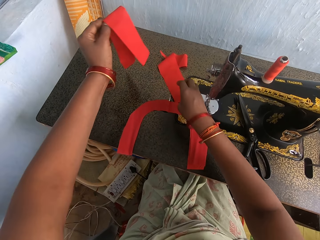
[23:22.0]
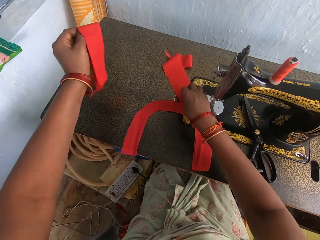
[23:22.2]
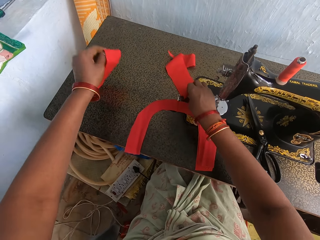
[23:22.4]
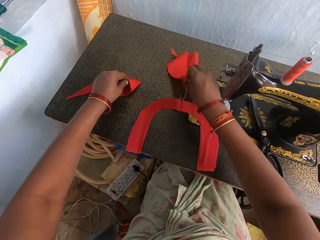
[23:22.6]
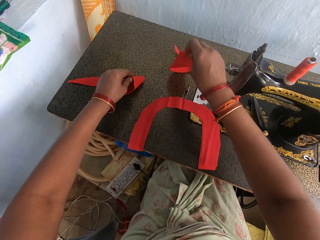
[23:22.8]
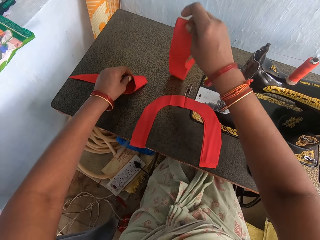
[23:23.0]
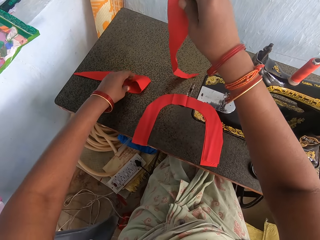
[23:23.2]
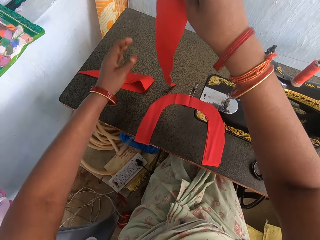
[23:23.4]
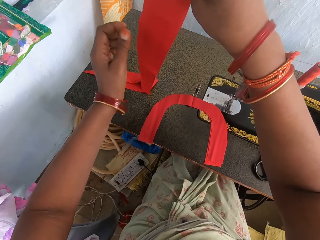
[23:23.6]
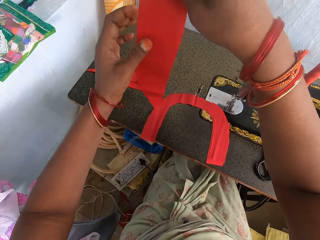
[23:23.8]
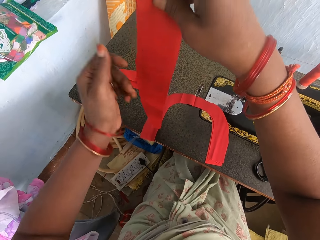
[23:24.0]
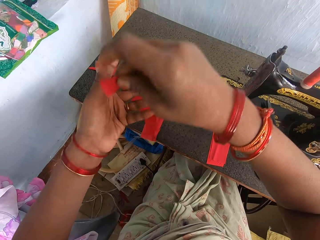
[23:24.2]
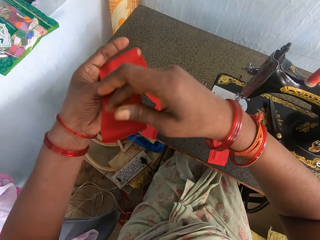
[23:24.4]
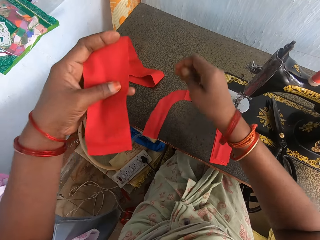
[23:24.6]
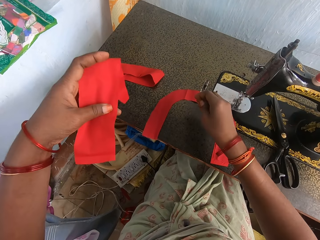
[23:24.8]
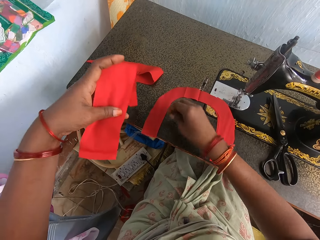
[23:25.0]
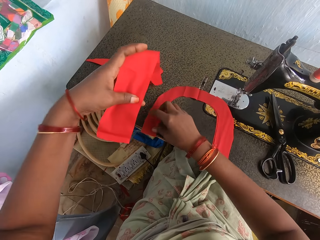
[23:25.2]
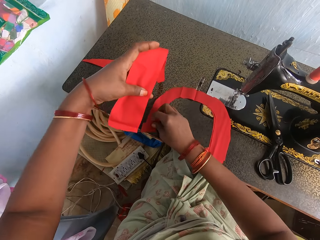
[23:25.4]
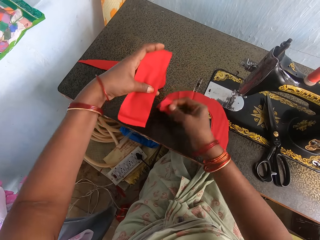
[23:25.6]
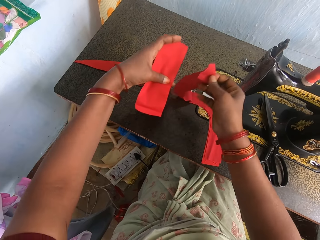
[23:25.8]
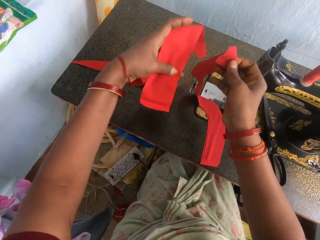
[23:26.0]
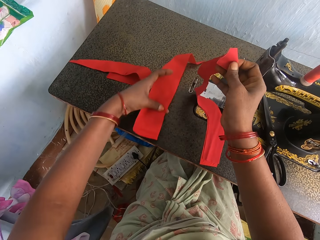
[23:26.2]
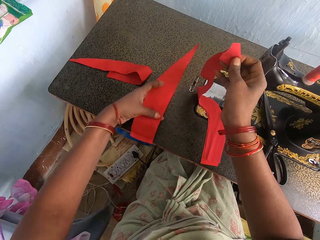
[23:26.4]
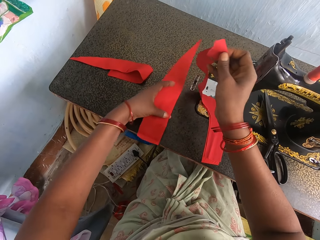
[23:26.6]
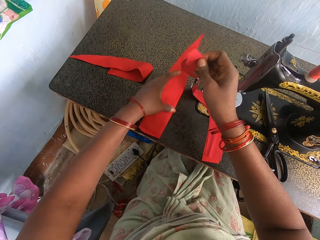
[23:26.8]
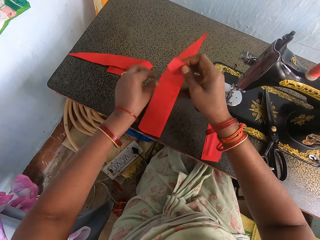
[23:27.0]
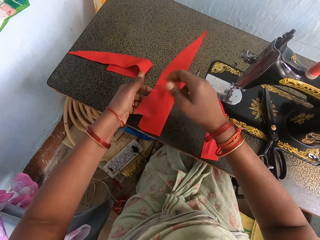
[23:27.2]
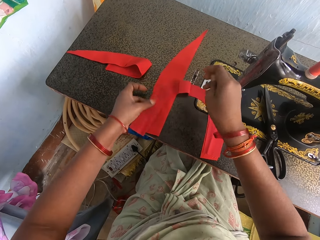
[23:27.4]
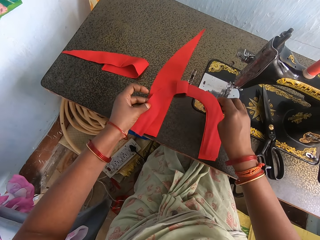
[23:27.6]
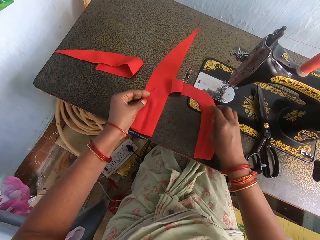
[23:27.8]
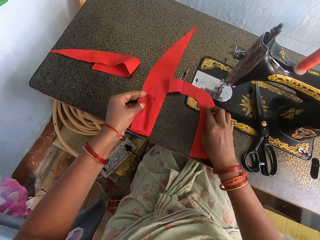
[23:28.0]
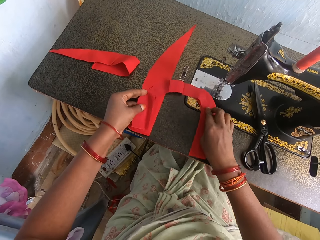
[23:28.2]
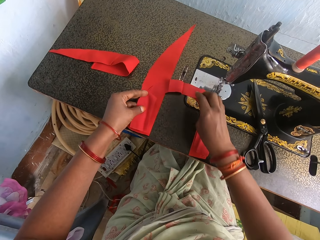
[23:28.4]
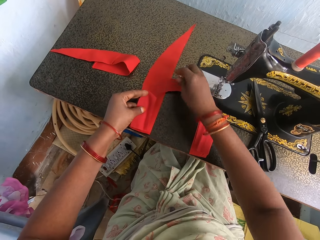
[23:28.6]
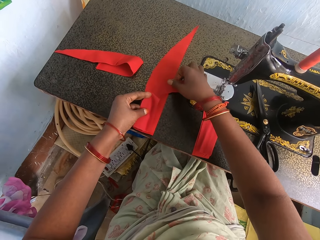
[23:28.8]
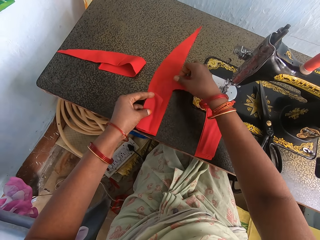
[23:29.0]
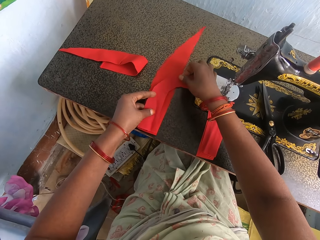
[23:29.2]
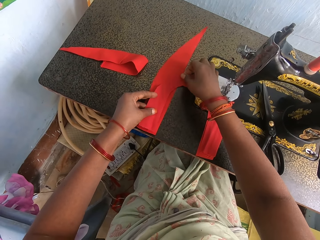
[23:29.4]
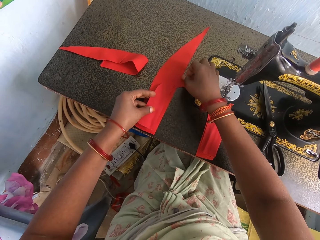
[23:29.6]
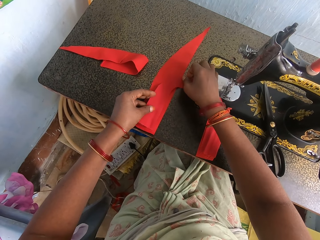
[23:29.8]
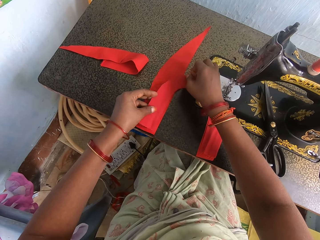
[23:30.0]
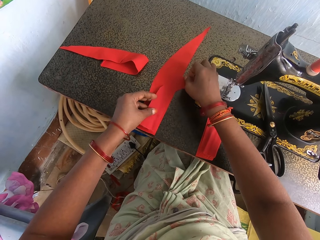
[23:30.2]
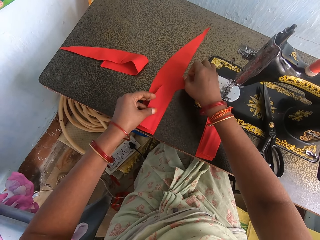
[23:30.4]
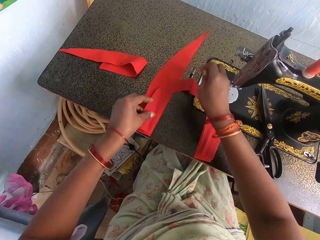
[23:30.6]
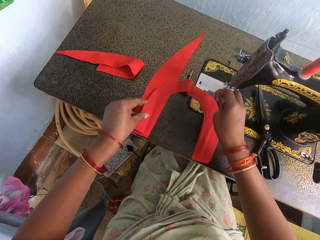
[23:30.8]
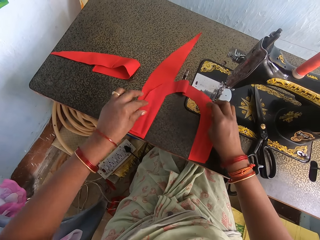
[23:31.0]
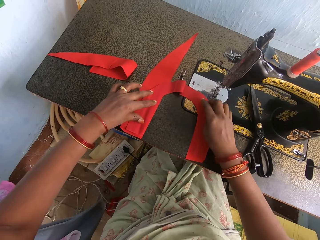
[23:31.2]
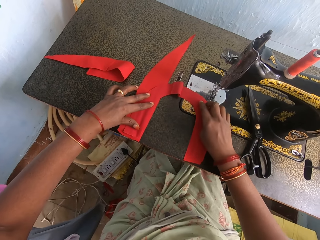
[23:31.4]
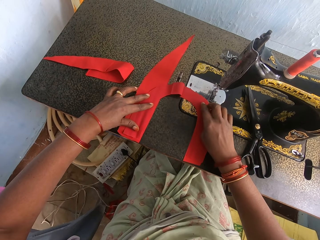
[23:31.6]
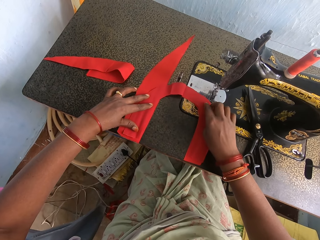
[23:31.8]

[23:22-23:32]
The camera wearer picks up a piece of cloth. They drop the piece of cloth. They pick up a piece of cloth. They lift a piece of cloth. They move the fabric. They drop a piece of cloth. They place a piece of cloth on top of the piece of cloth. They adjust the piece of cloth.

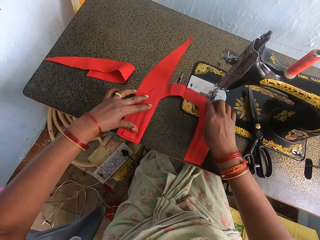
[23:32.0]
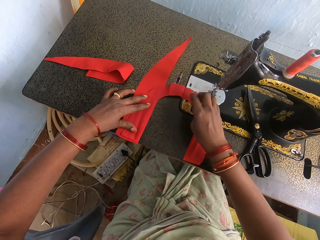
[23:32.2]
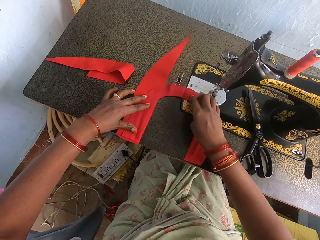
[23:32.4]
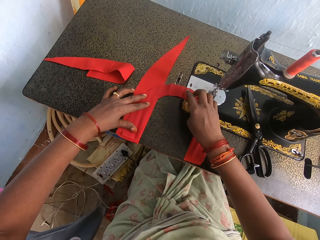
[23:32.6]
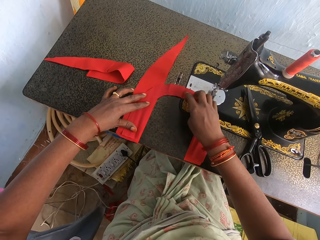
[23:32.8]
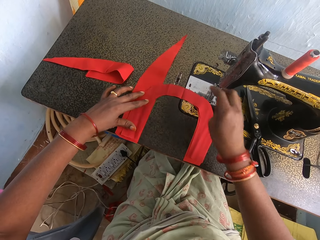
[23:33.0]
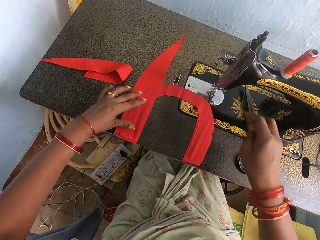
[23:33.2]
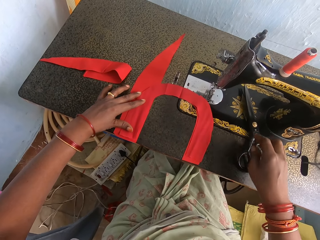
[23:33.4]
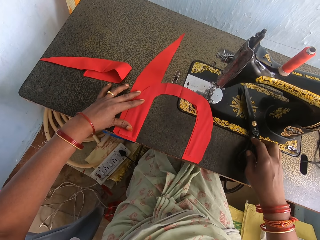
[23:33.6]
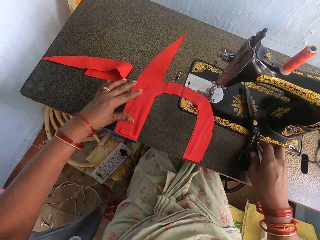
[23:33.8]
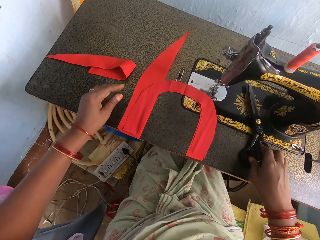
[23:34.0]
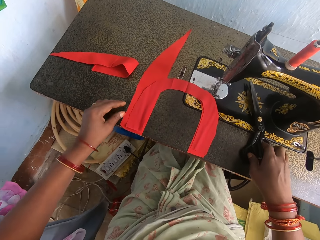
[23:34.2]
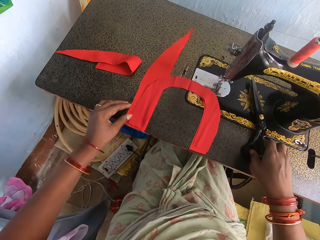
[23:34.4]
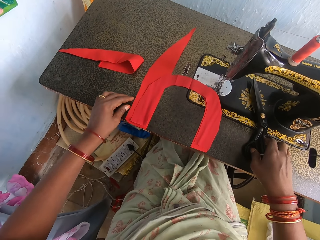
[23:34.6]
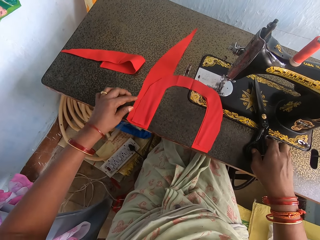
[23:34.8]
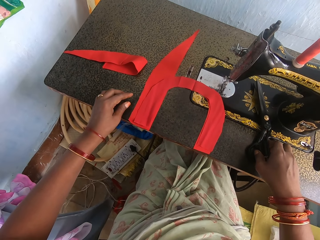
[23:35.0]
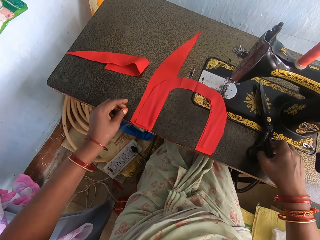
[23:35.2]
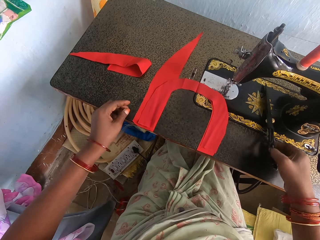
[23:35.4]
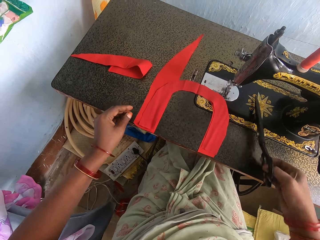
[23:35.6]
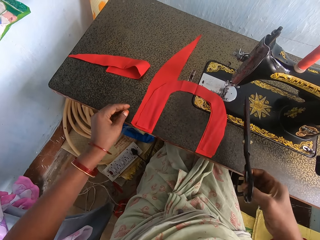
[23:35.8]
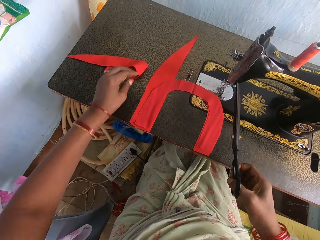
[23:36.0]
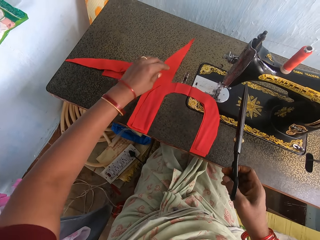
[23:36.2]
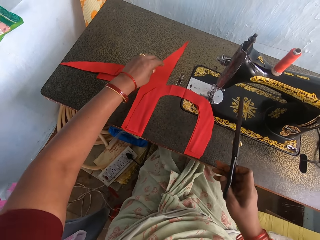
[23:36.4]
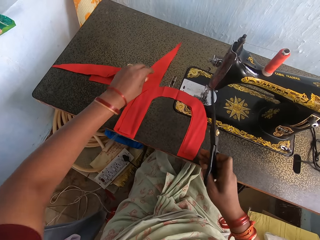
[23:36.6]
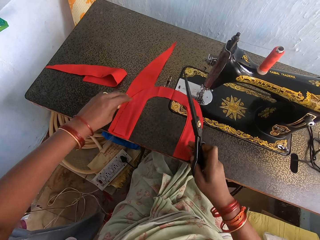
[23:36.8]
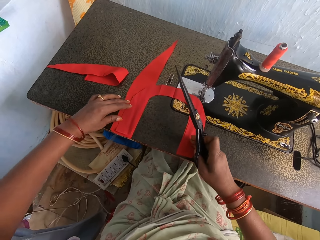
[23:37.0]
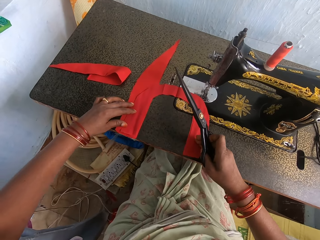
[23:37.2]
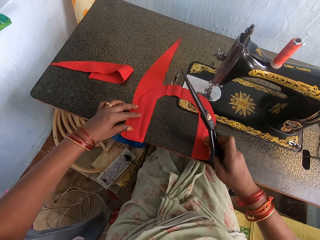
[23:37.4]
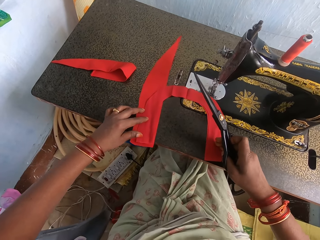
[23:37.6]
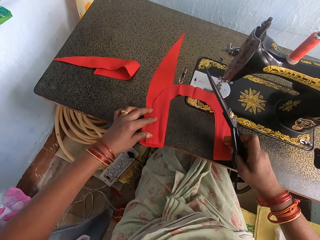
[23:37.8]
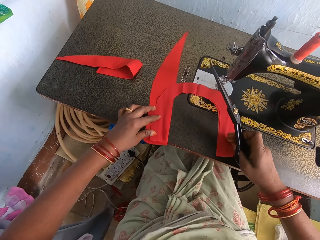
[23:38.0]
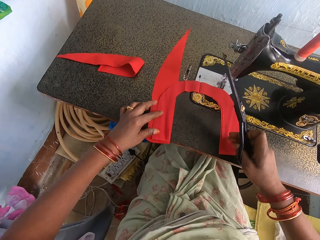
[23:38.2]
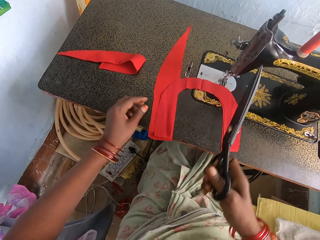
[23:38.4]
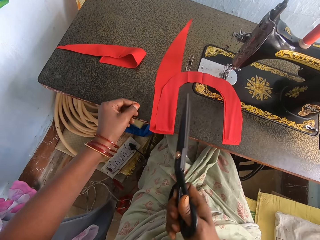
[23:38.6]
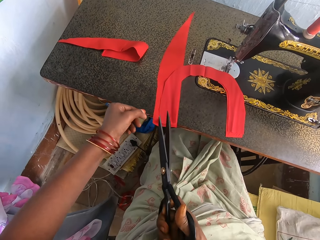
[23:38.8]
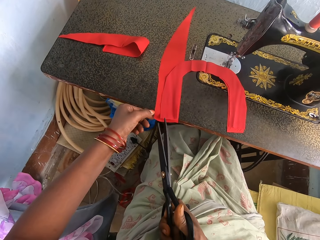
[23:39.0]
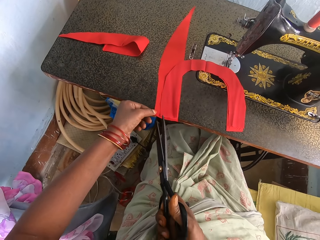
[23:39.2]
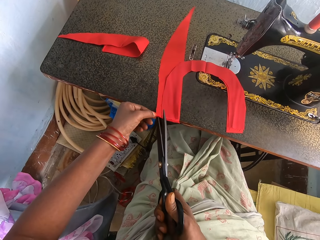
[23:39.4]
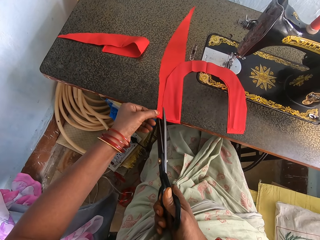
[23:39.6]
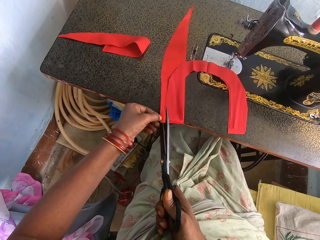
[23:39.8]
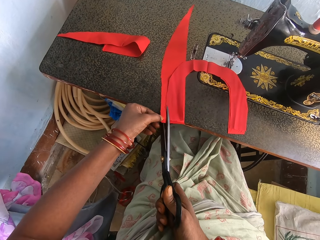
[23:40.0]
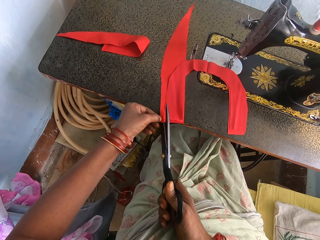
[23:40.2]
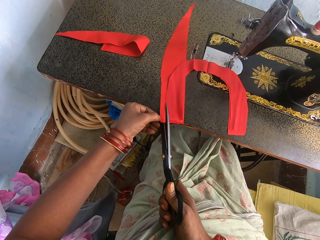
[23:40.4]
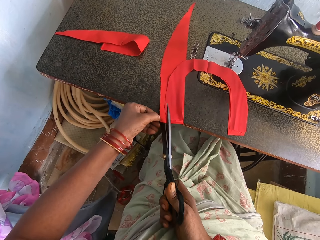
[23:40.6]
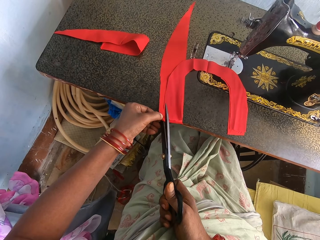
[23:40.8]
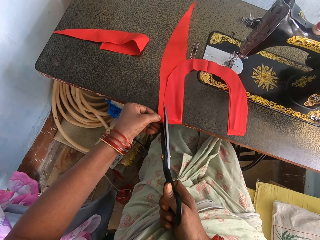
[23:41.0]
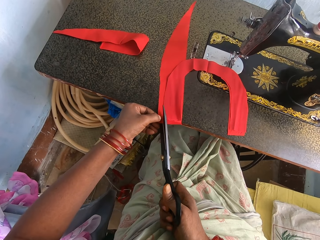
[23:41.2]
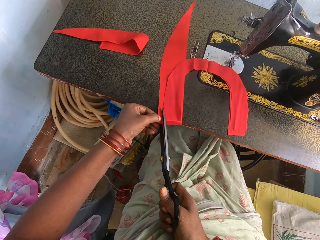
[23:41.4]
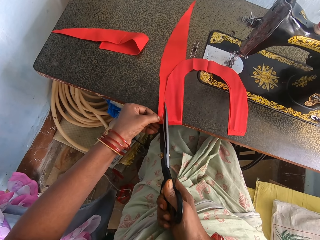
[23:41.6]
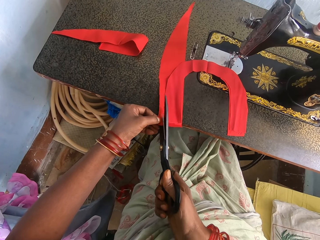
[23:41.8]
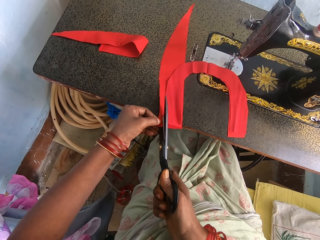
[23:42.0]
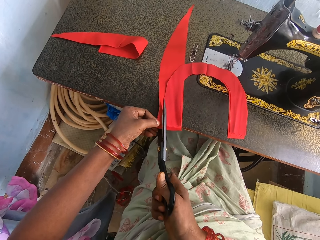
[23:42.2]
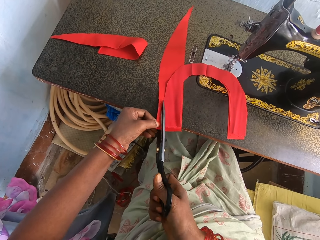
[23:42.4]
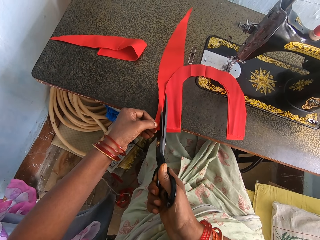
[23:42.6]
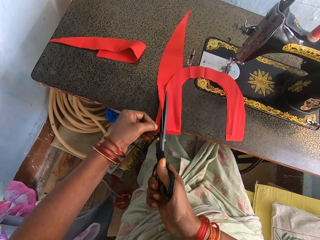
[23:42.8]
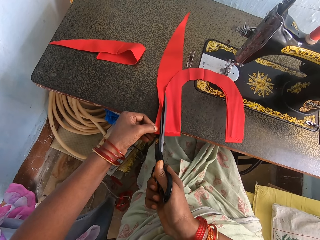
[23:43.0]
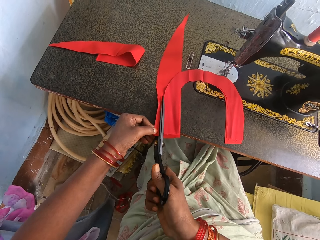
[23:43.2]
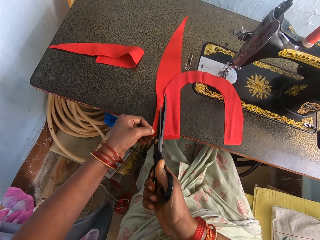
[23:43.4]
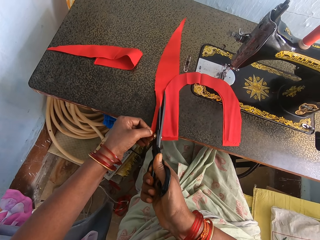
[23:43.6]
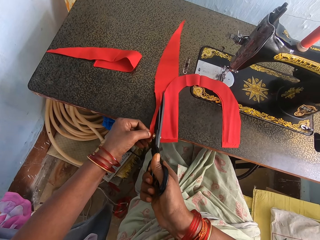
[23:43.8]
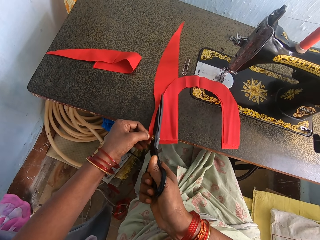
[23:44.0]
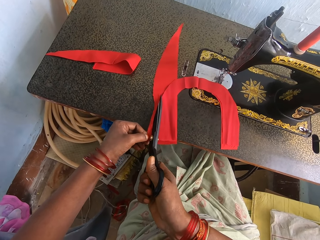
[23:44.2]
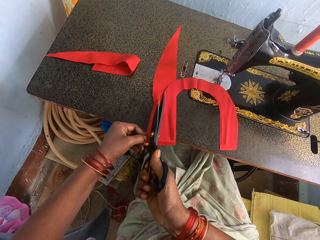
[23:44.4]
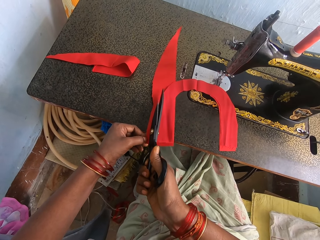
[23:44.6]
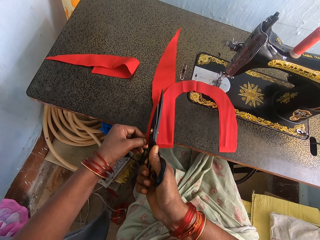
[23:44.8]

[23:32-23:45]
The camera wearer picks up the scissors. They adjust the piece of cloth. They move the fabric. They cut the piece of cloth with the scissors.
